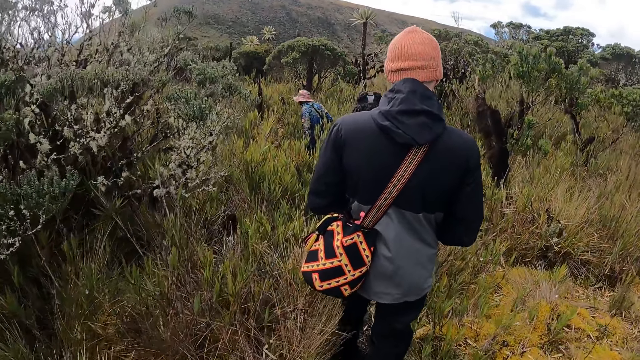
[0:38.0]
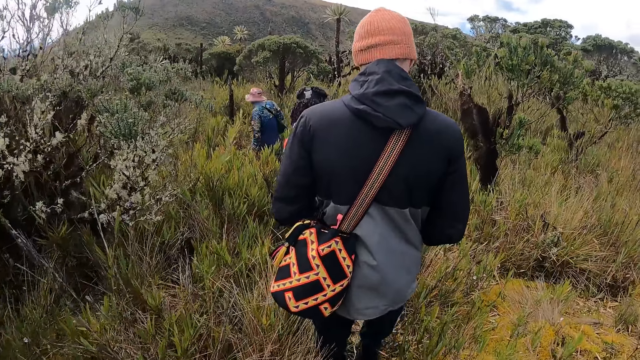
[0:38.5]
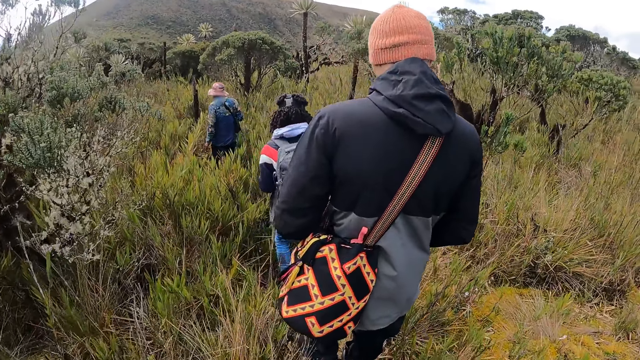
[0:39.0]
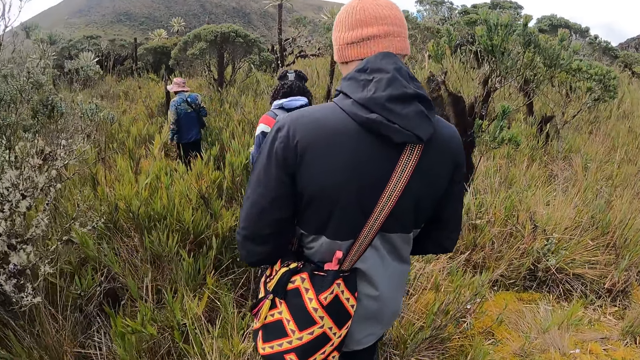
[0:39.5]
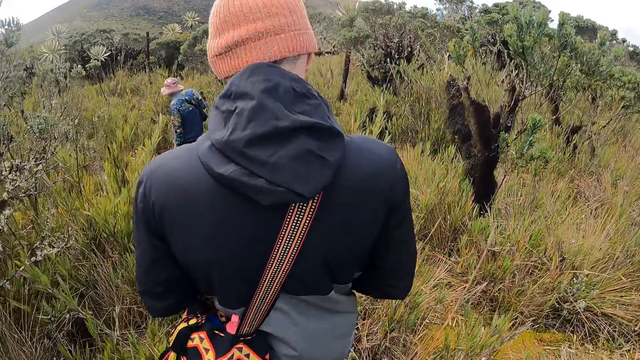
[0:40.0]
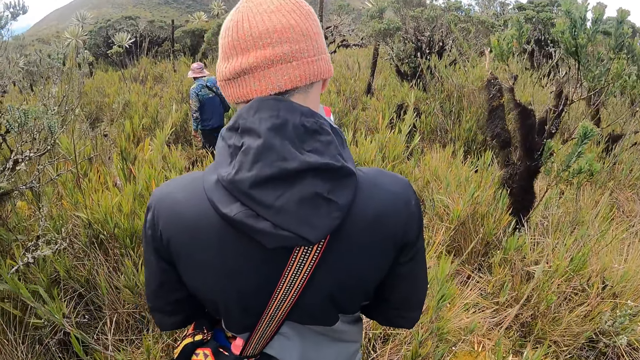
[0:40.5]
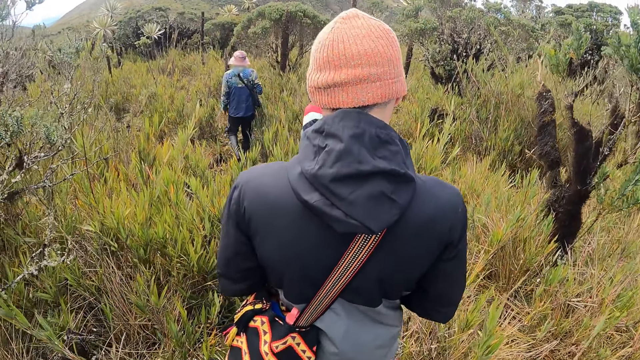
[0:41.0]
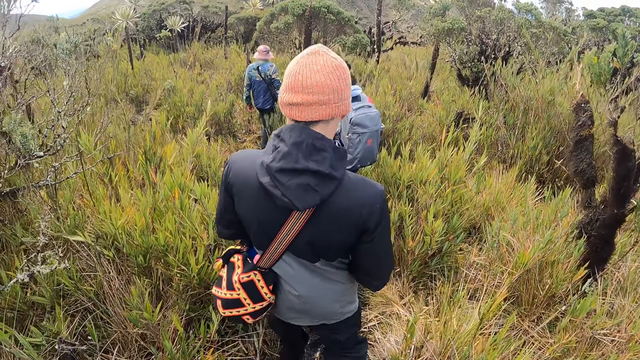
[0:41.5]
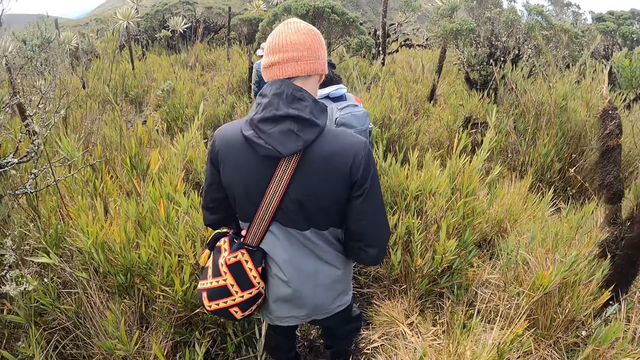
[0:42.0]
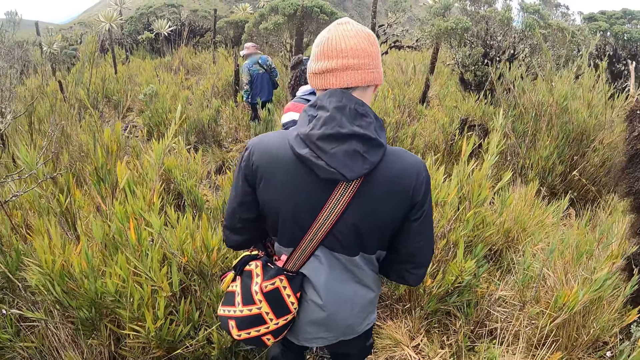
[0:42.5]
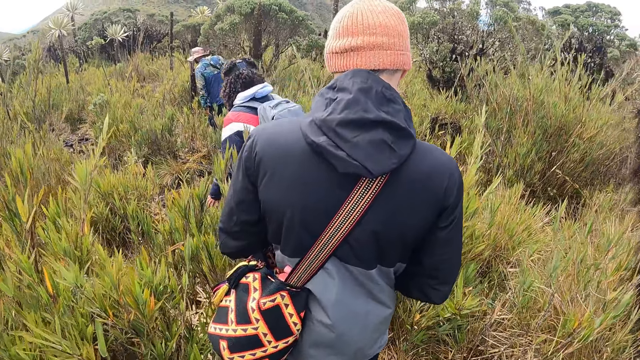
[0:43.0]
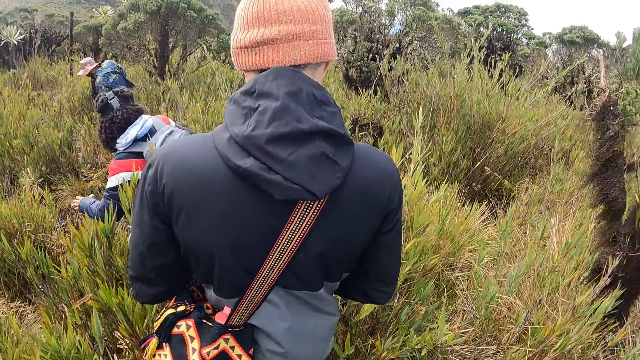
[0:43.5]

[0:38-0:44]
The camera wearer walks in the hike field.

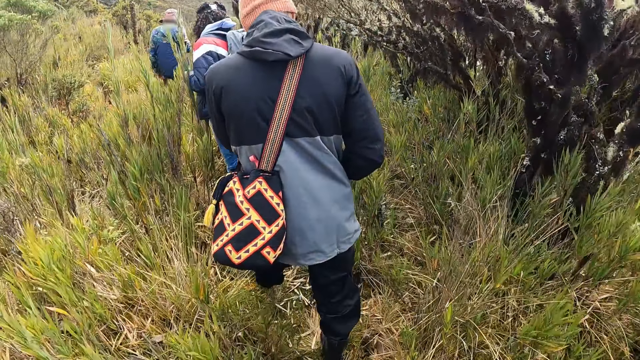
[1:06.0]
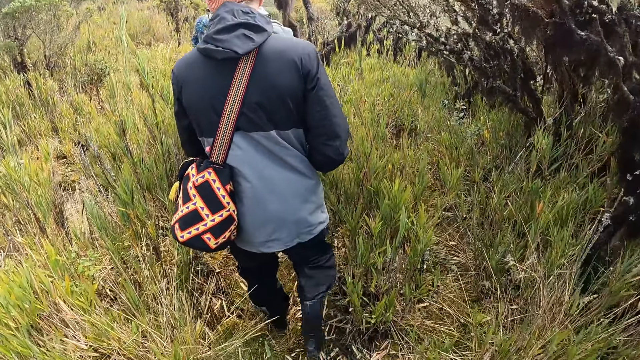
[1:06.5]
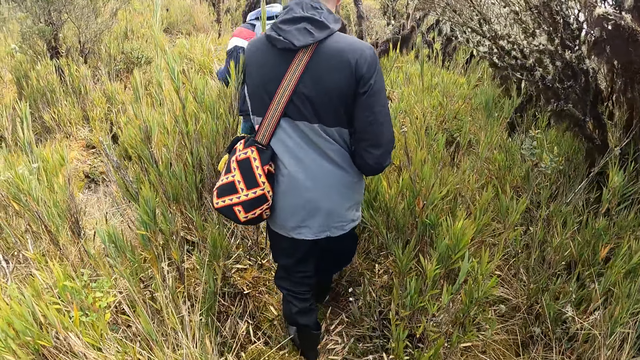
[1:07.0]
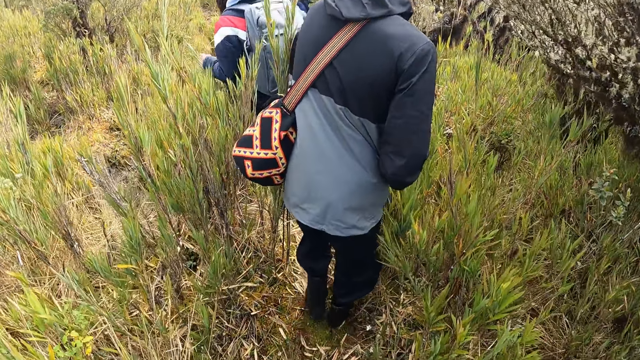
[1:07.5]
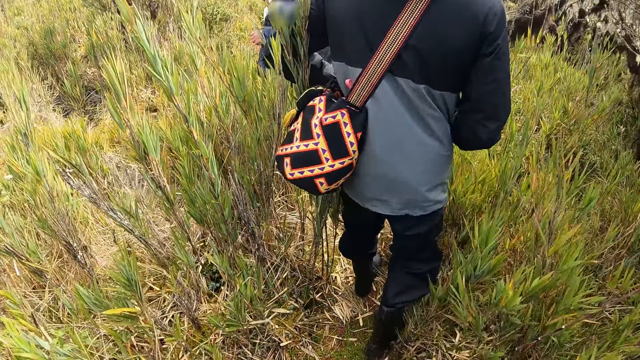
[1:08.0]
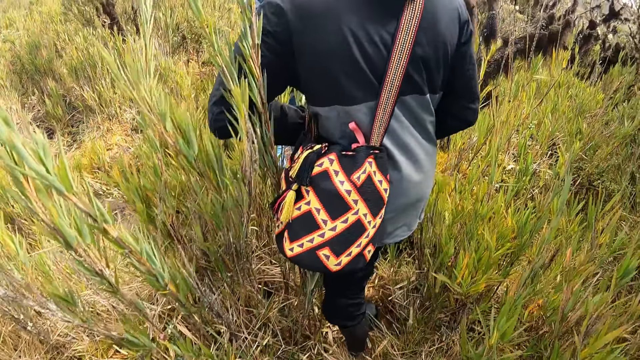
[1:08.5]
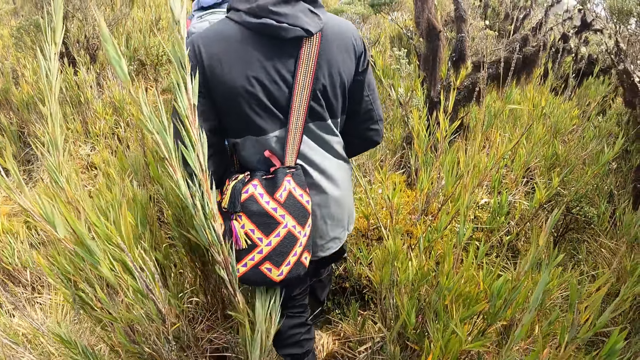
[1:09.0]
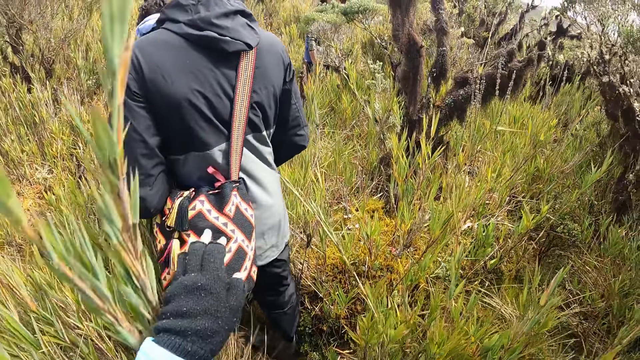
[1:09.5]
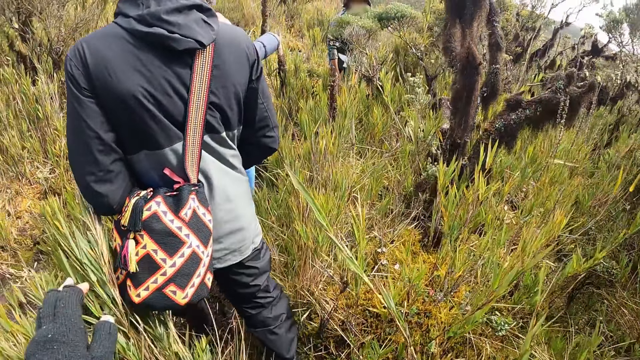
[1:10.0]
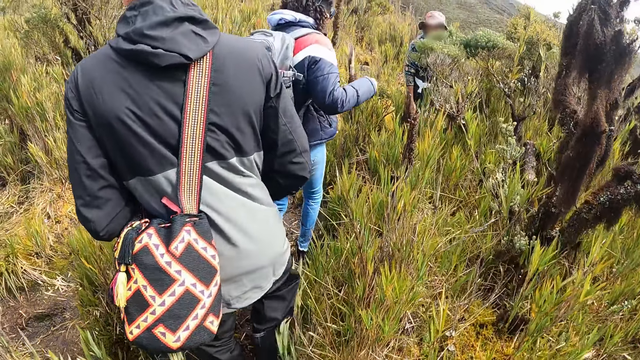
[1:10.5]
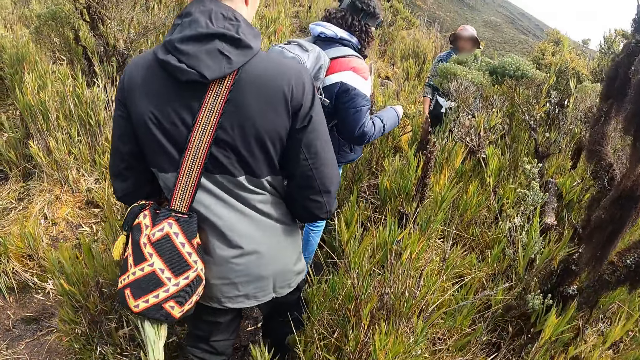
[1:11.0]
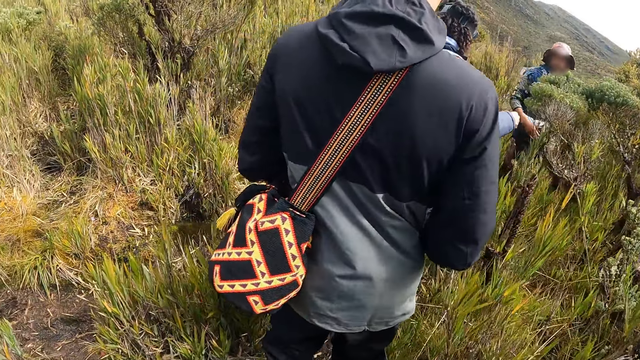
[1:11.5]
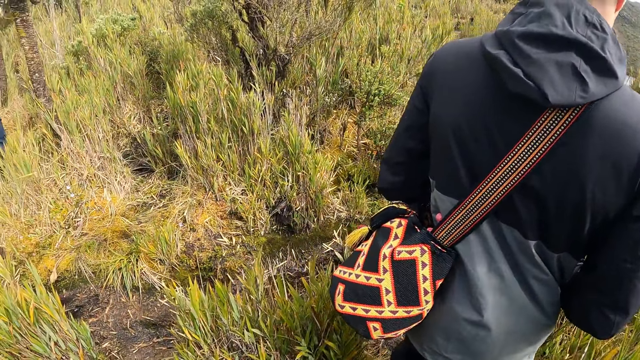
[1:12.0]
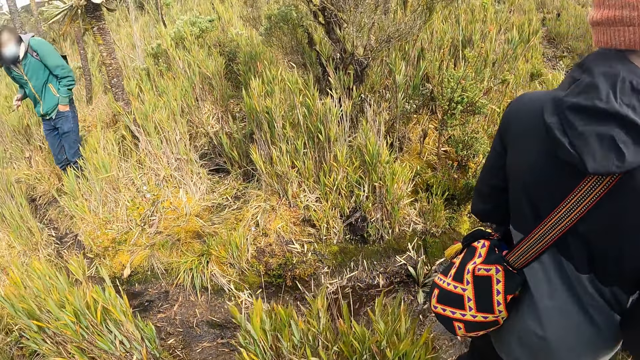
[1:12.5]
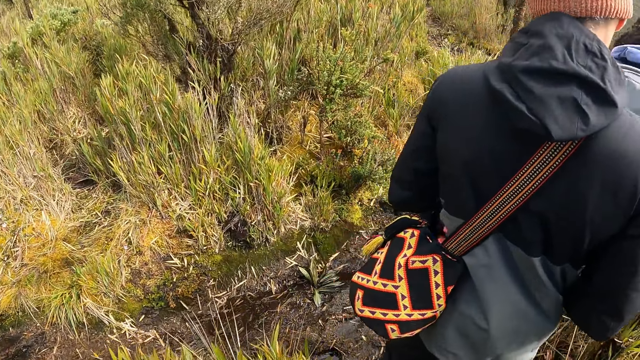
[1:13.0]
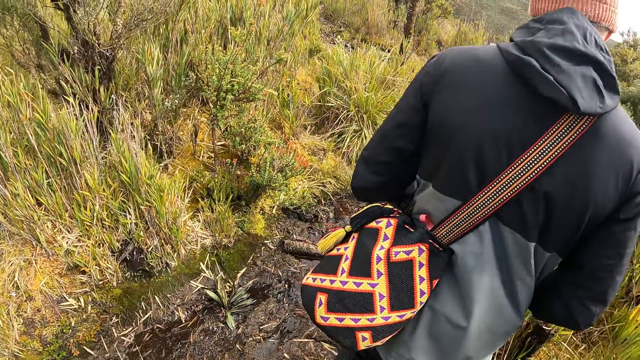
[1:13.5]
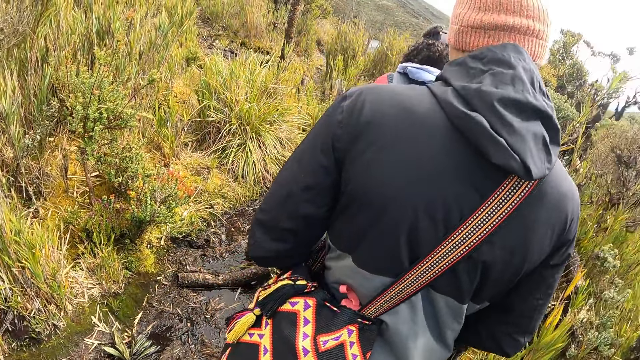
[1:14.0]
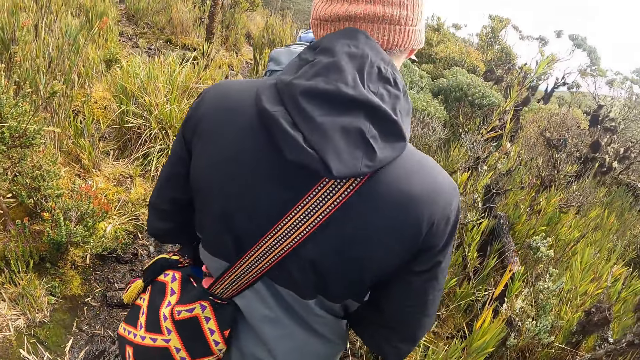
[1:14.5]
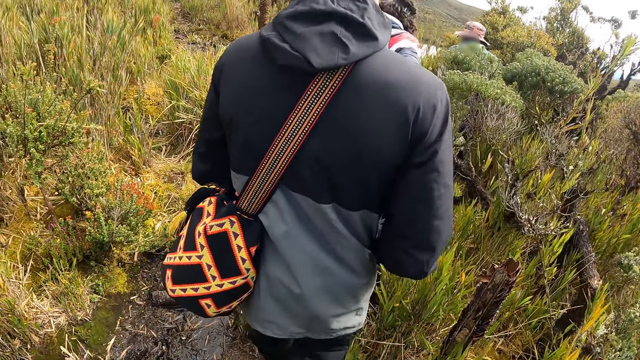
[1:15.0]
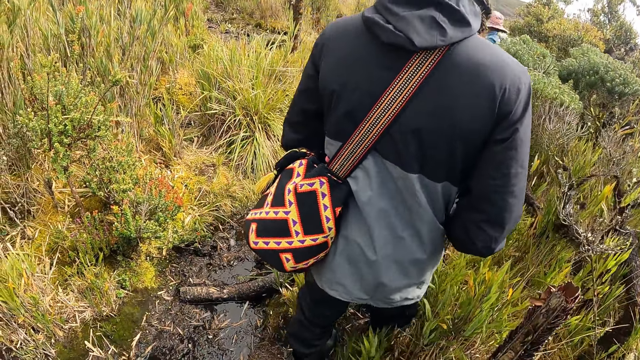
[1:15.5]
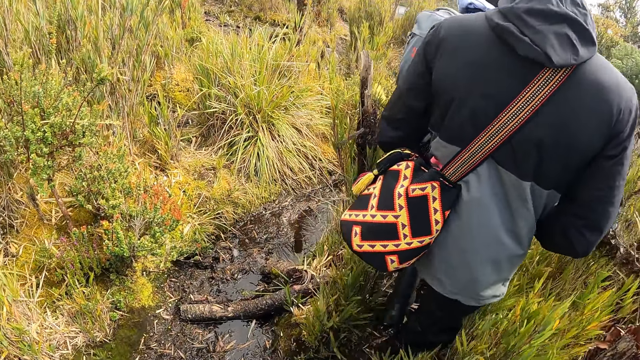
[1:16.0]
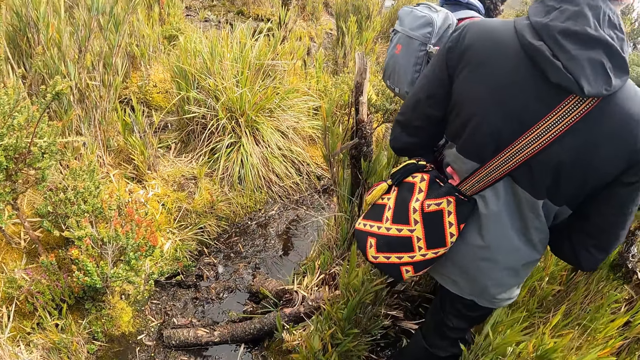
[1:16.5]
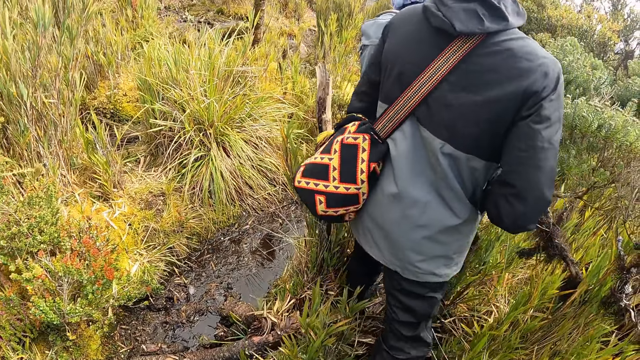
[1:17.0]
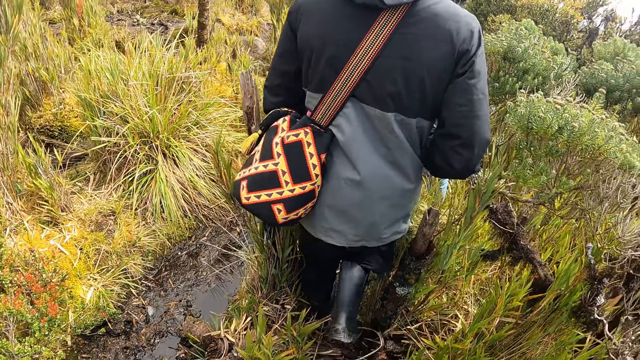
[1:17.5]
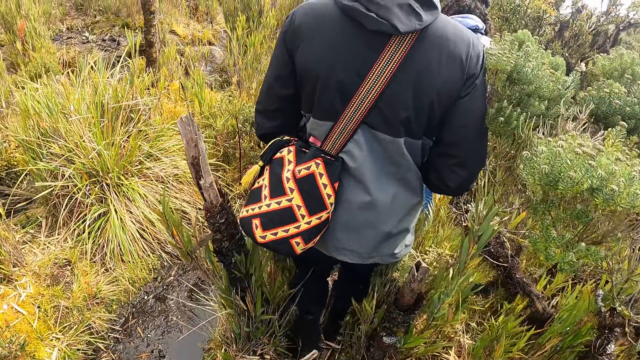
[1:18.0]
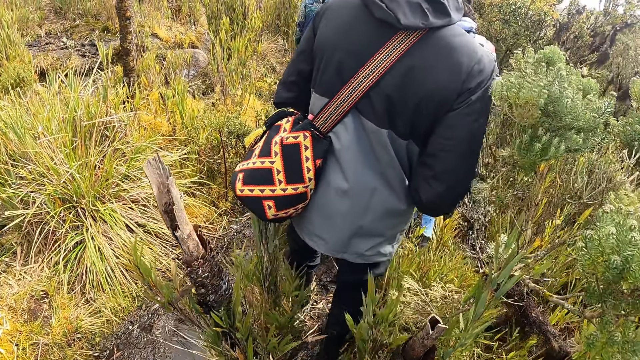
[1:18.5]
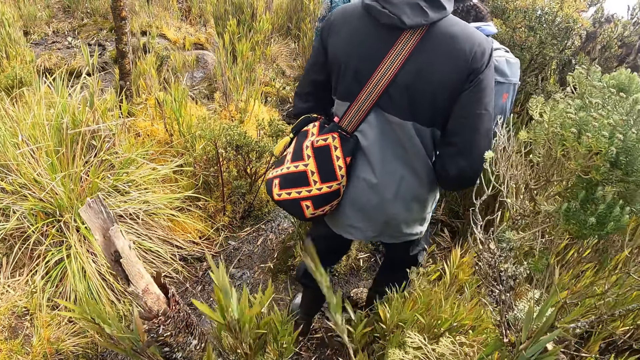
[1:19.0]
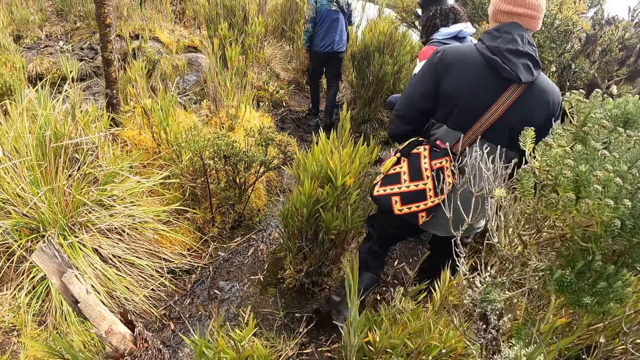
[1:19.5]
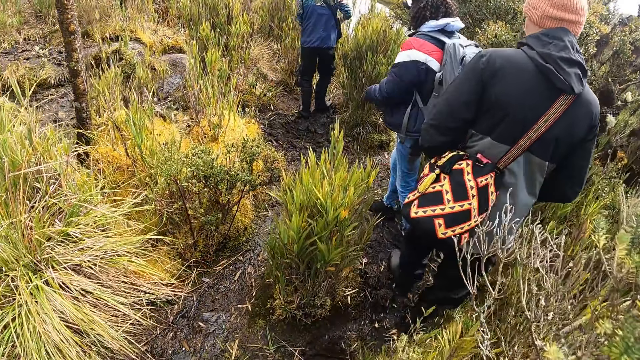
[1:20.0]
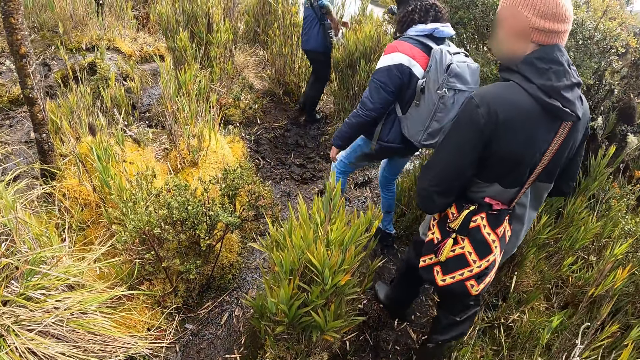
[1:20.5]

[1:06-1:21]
A man moves a plant in the bush with his left arm. The camera wearer moves the plant in the bush with his left hand. He touches the weeds. He walks with a group of people in the bush.
